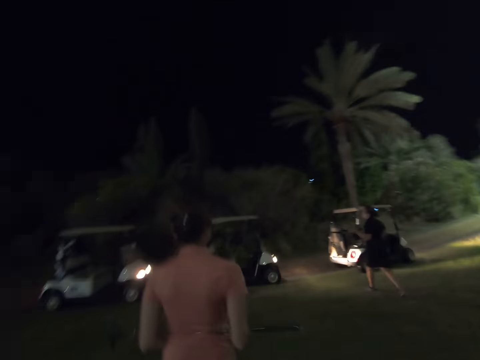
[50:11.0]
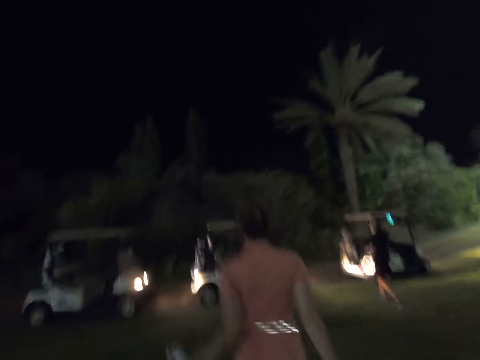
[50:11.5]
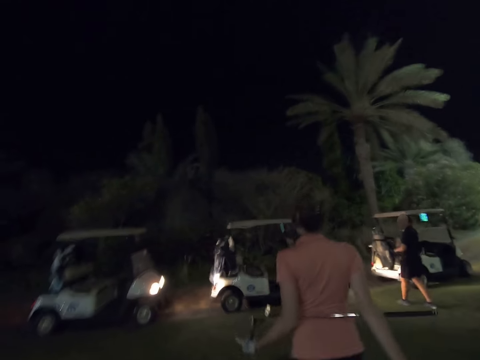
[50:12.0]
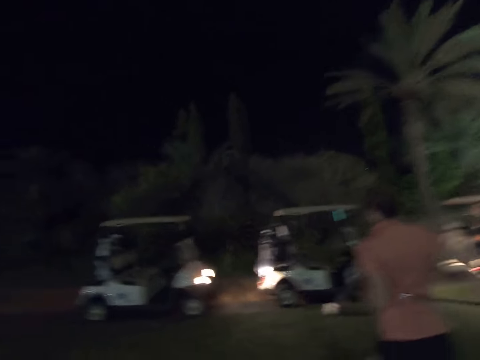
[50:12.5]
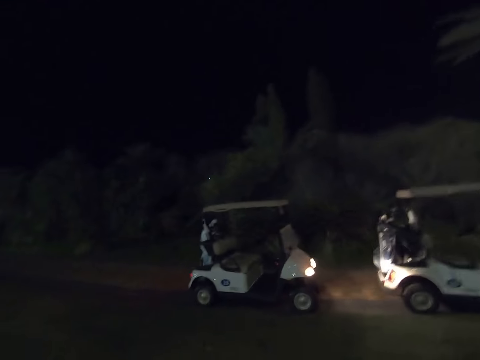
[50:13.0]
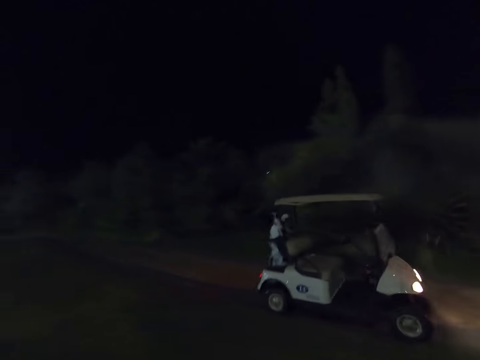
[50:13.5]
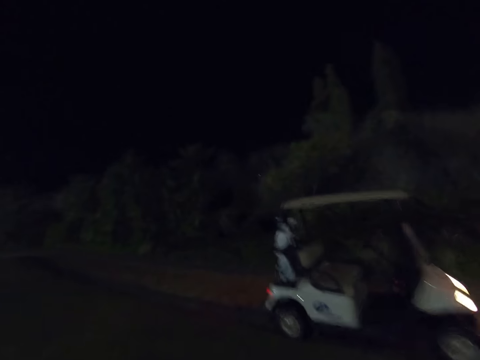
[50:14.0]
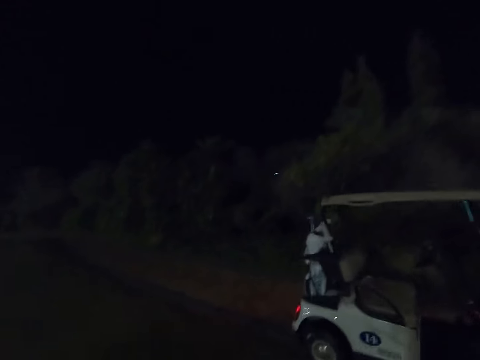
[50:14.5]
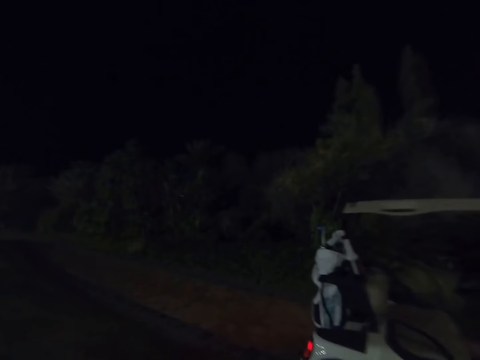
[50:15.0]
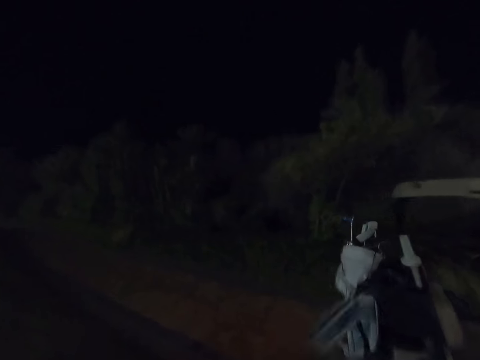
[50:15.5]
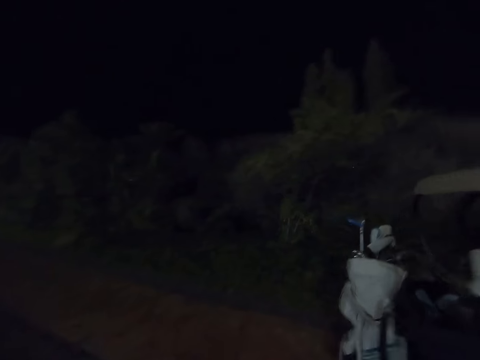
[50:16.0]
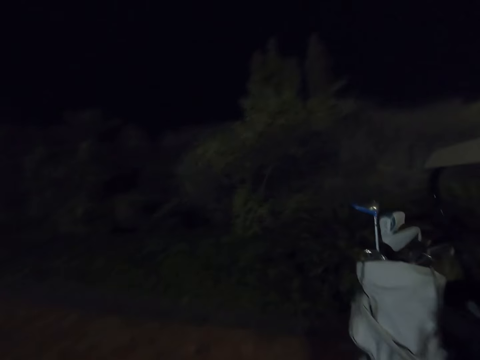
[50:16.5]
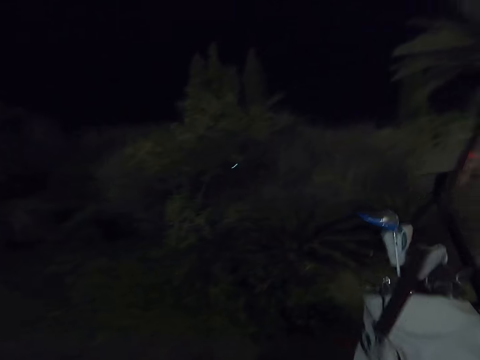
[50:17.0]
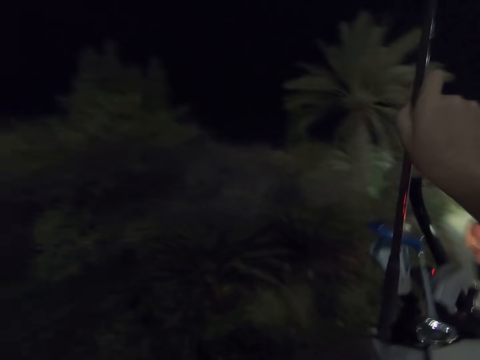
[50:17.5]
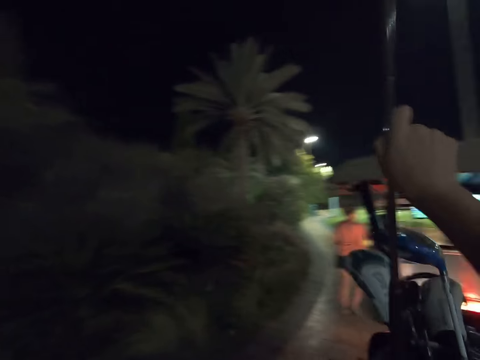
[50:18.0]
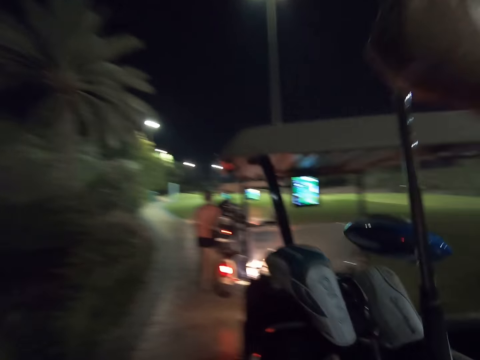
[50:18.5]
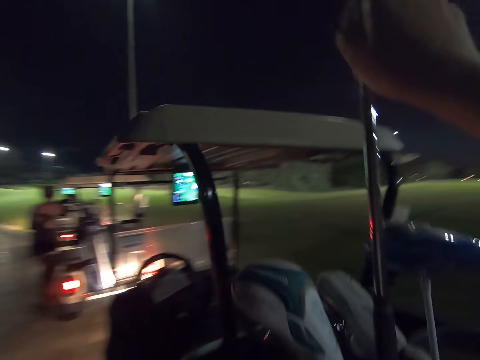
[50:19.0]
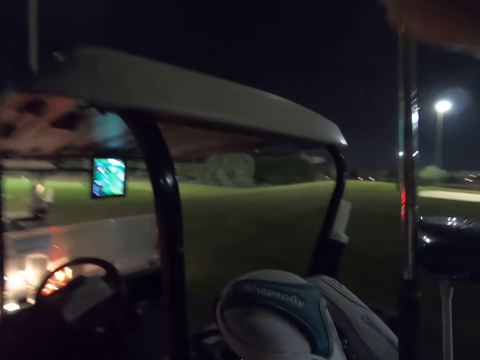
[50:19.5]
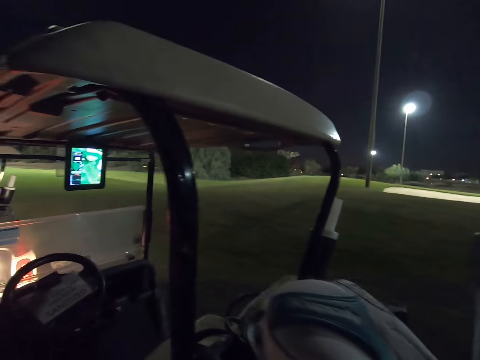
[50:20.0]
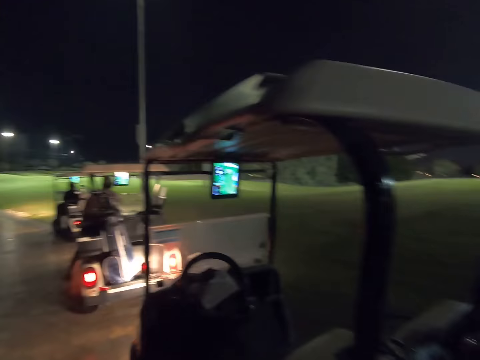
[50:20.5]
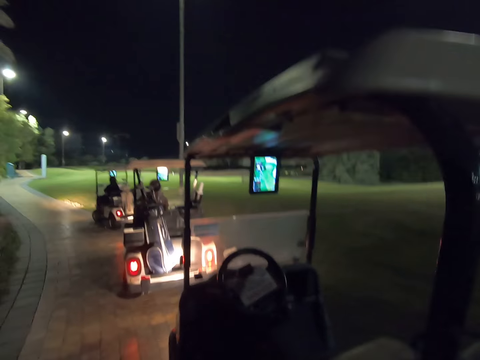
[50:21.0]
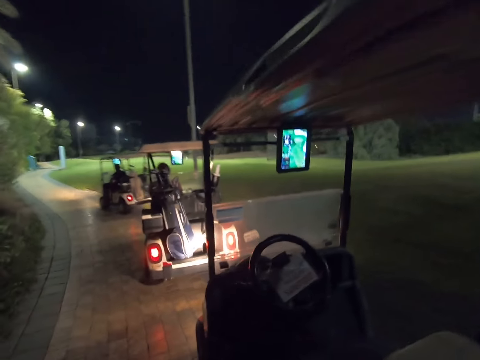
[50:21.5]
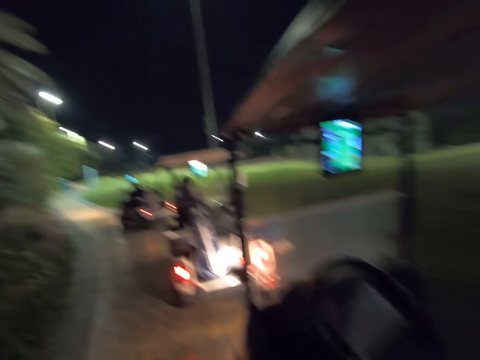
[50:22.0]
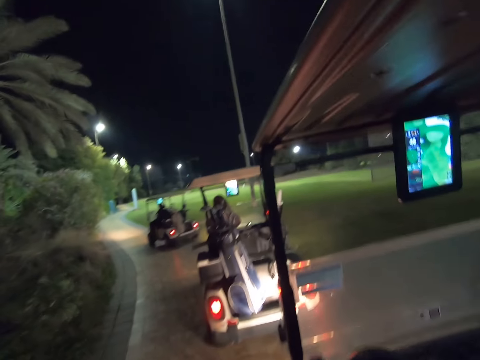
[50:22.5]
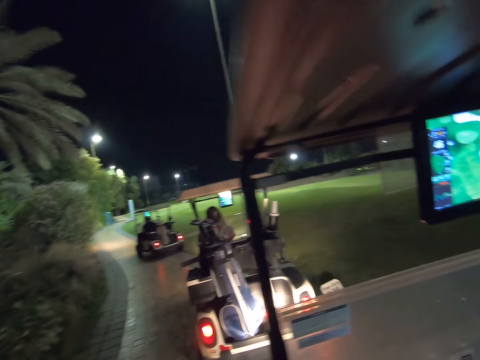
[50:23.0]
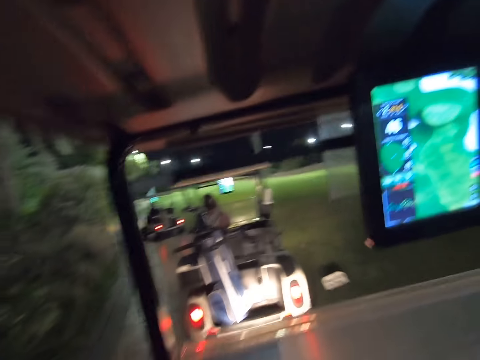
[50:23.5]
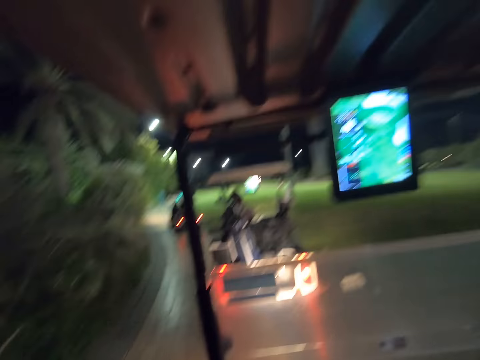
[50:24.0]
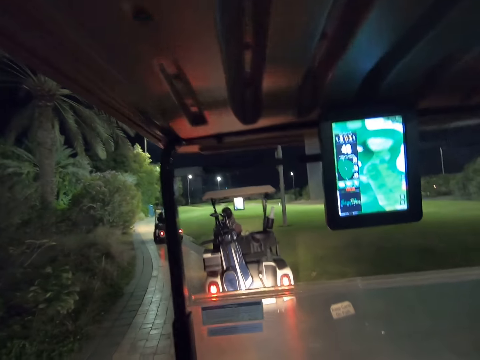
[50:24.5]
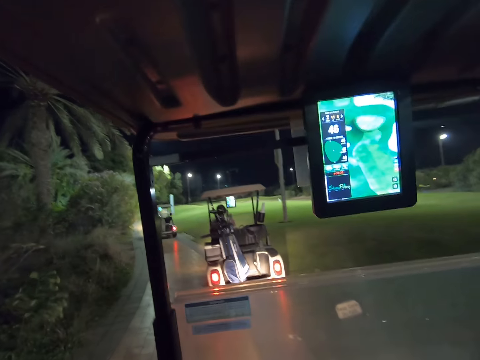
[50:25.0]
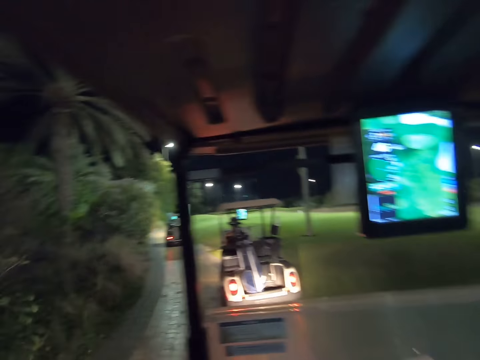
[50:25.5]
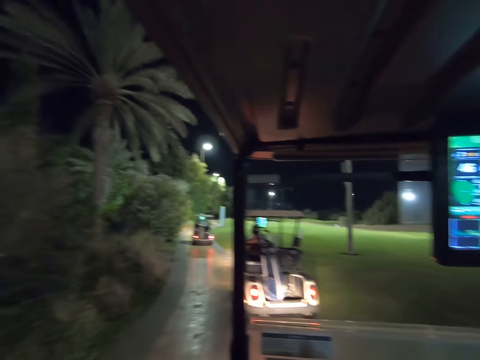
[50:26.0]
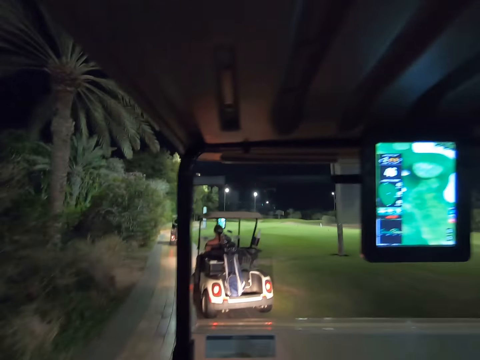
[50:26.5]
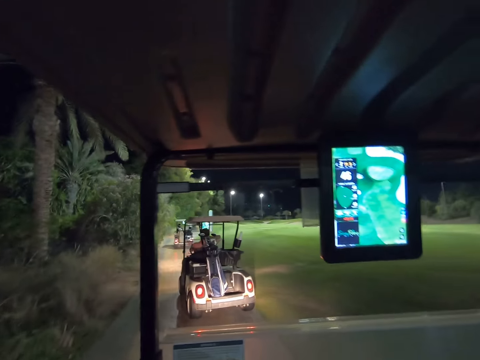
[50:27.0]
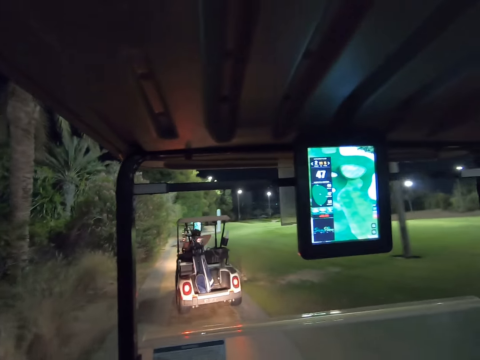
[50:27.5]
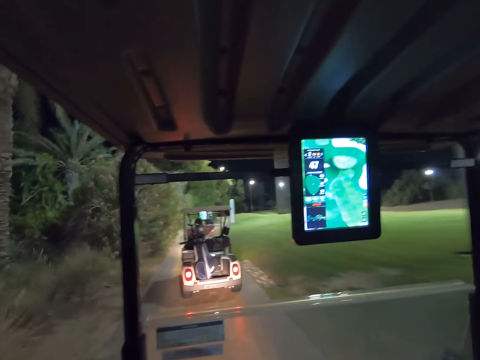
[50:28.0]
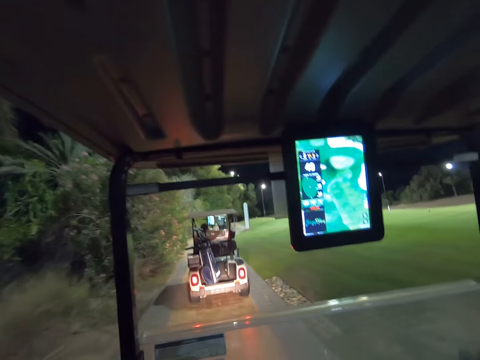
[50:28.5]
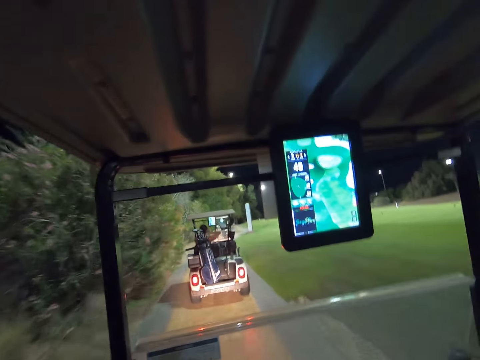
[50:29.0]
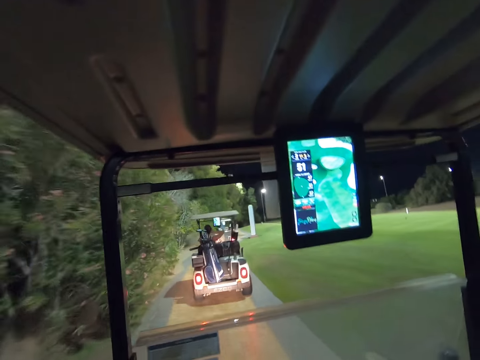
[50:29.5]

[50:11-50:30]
The camera wearer puts the golf stick back in the bag. A woman drives away. The camera wearer enters the golf cart. Another woman drives off. The camera wearer drives the golf cart on the road.

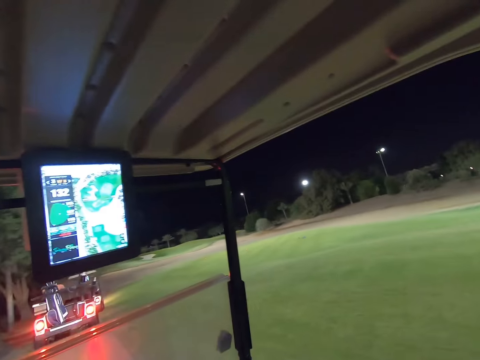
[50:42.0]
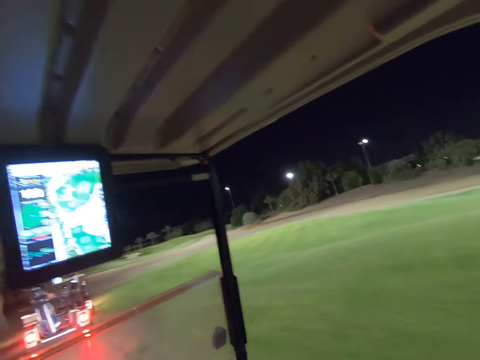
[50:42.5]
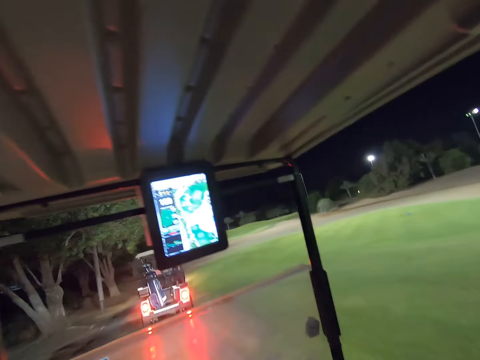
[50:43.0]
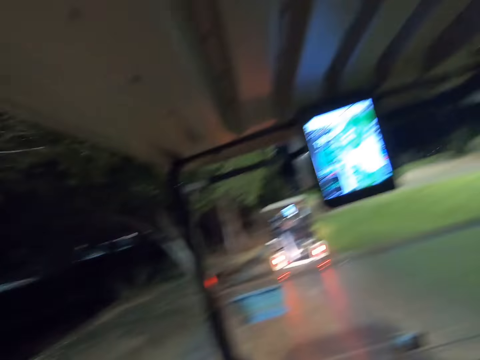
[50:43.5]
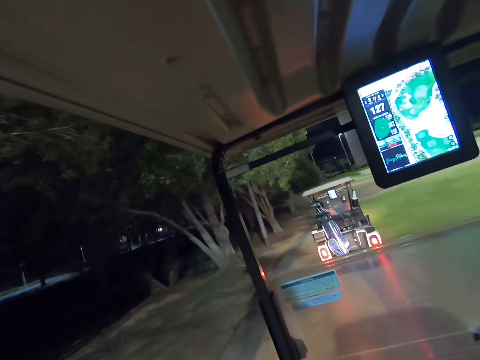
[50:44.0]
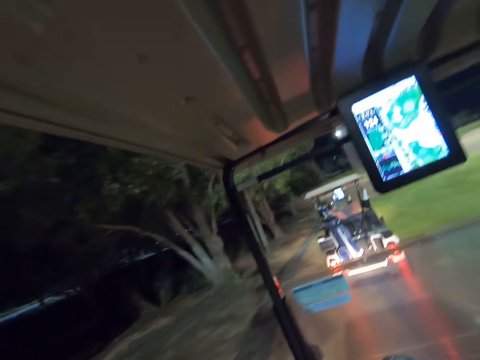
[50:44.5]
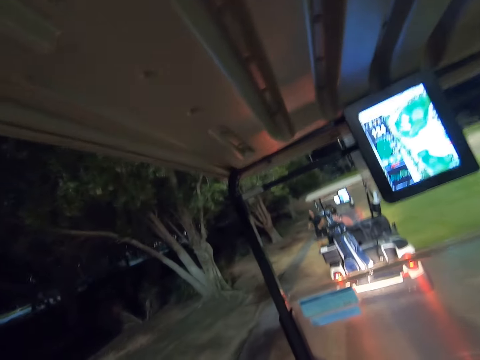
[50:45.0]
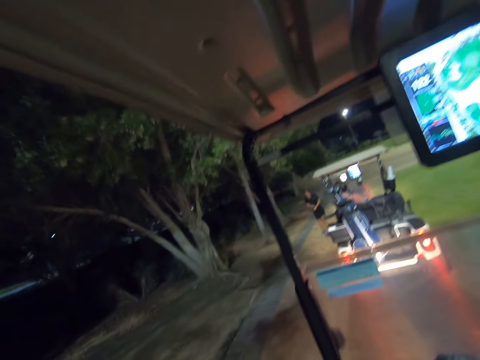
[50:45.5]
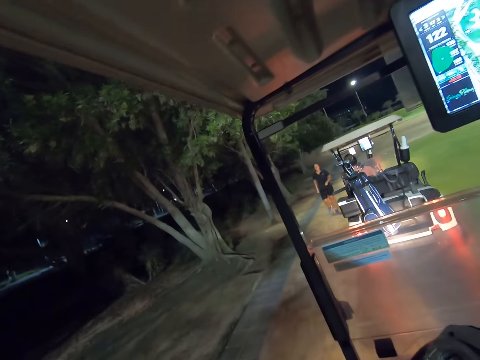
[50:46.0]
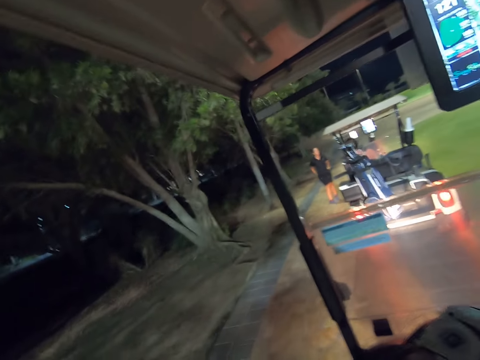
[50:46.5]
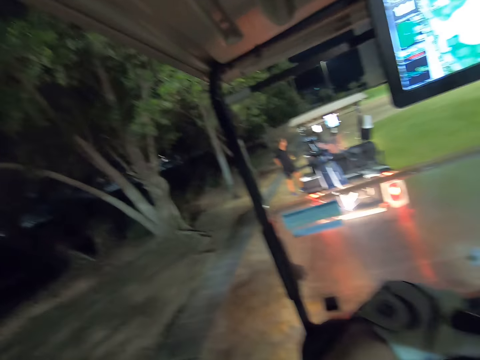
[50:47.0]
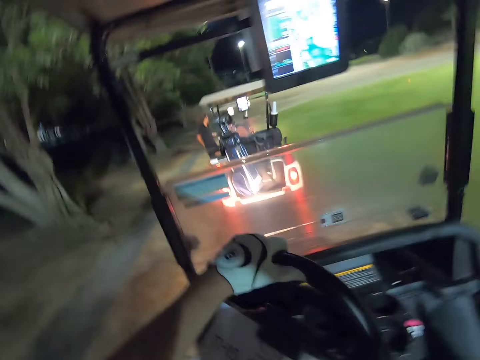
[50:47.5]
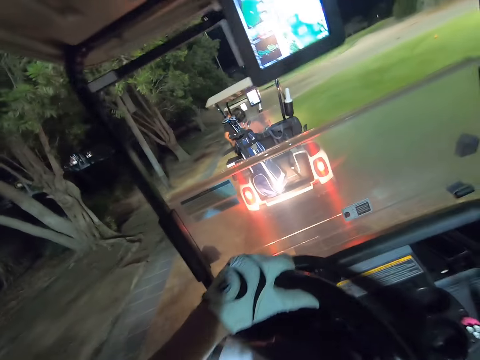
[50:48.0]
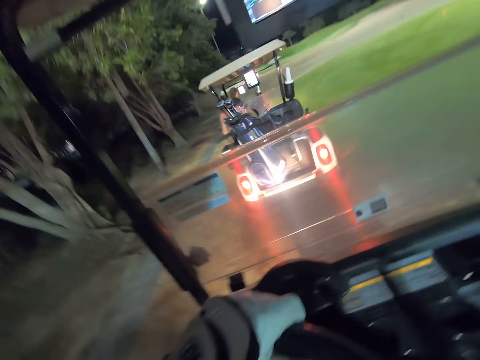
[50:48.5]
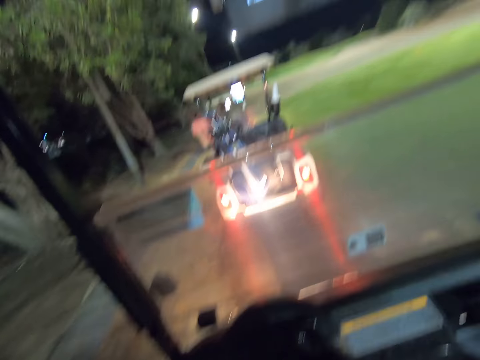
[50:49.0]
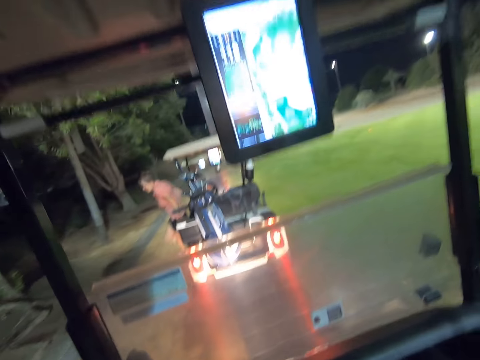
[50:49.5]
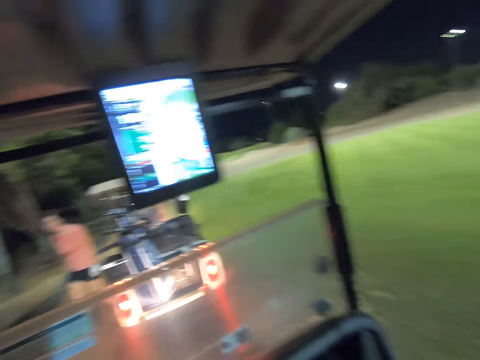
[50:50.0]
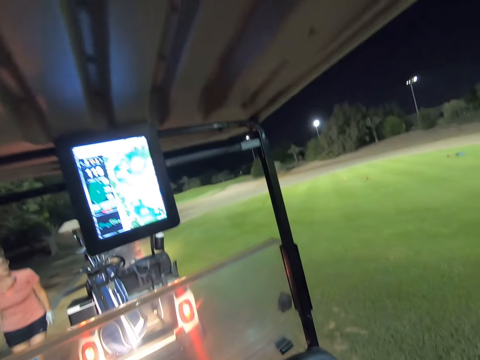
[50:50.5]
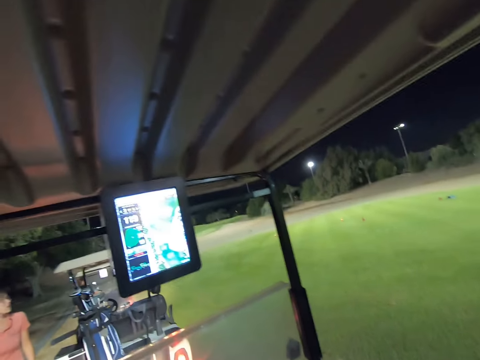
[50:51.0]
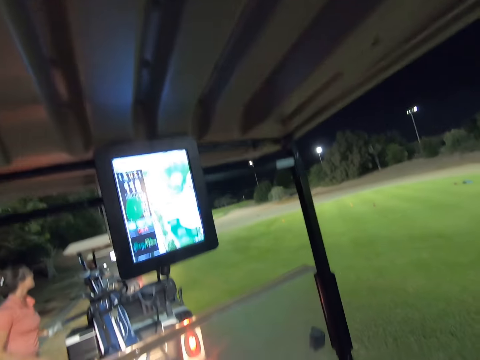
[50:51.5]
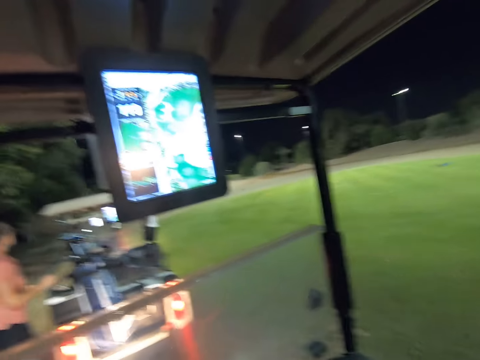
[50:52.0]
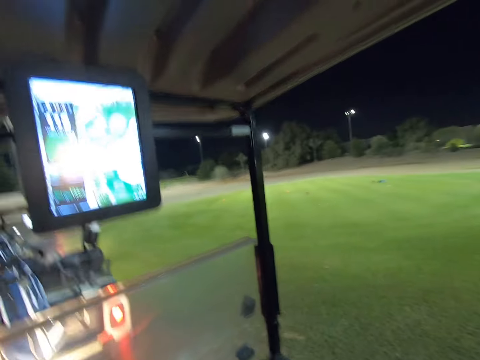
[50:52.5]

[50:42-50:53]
A woman comes out of the car. Another woman comes out of the car. The camera wearer stares around the field.
